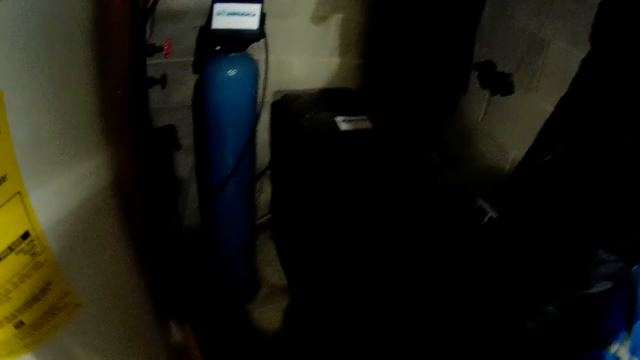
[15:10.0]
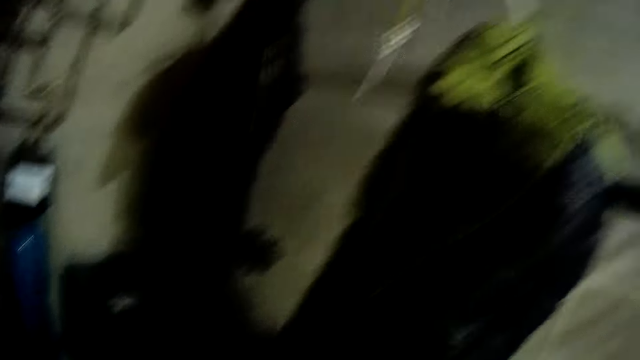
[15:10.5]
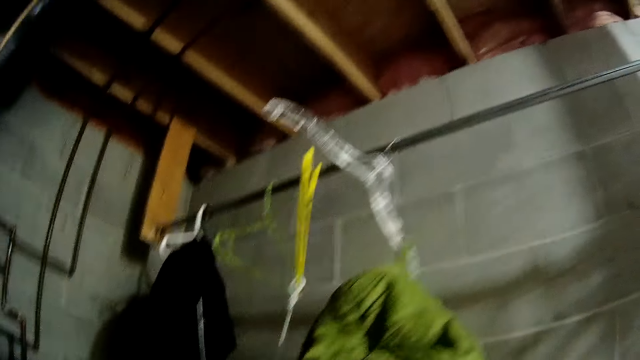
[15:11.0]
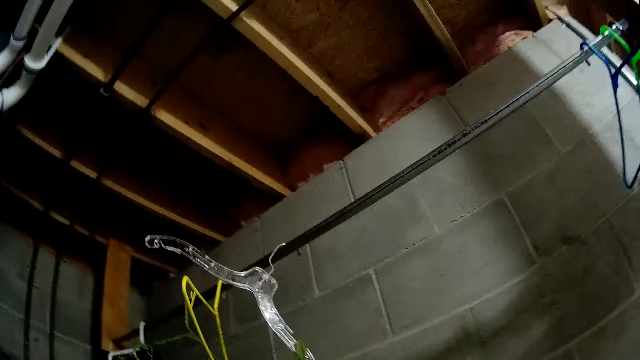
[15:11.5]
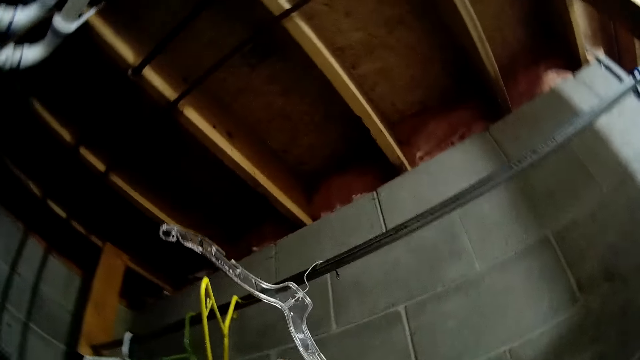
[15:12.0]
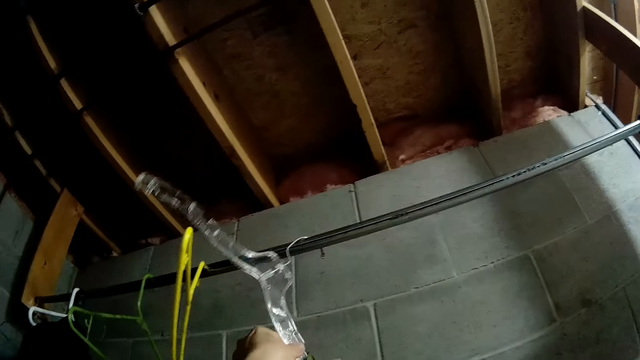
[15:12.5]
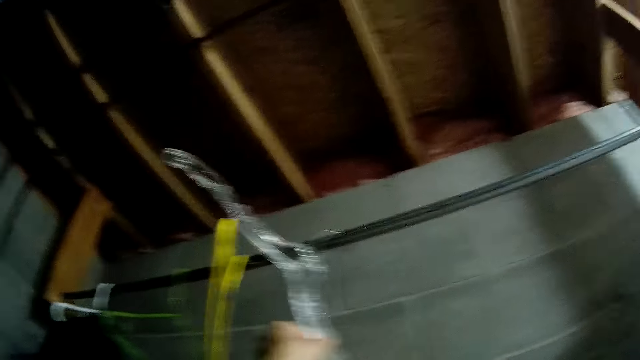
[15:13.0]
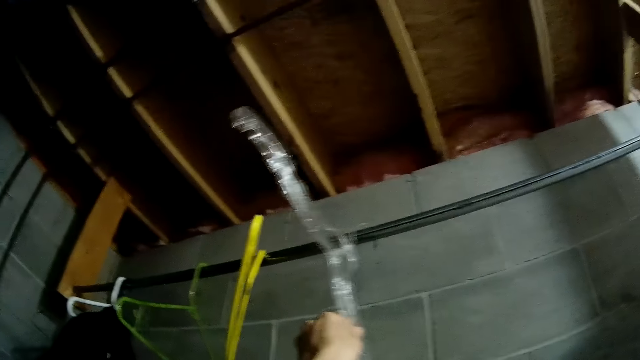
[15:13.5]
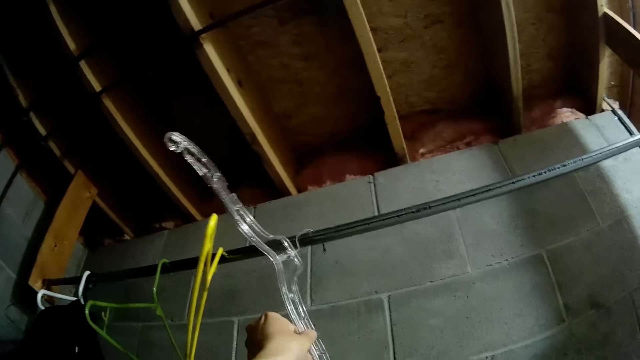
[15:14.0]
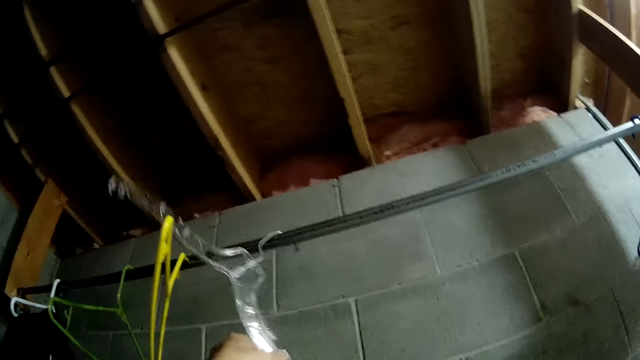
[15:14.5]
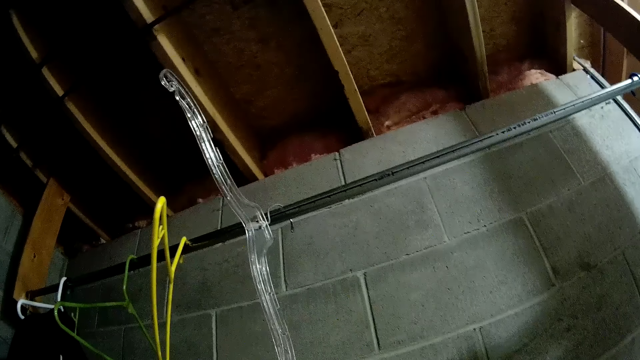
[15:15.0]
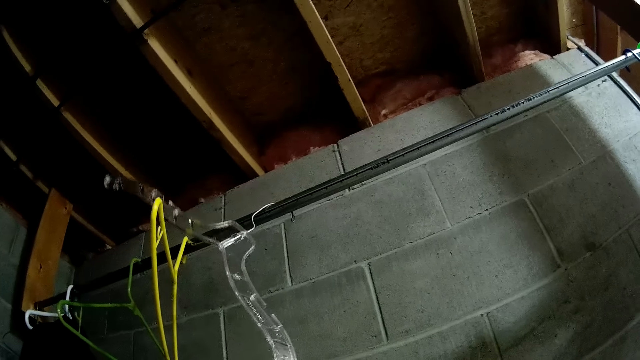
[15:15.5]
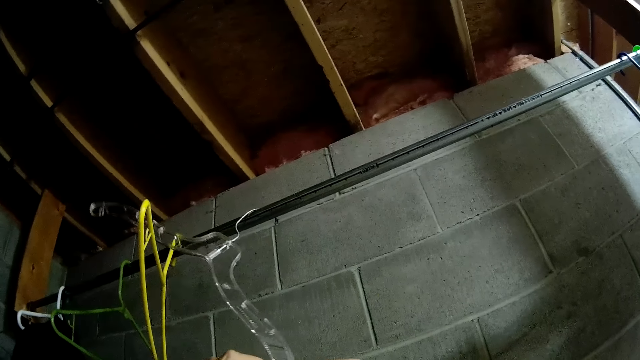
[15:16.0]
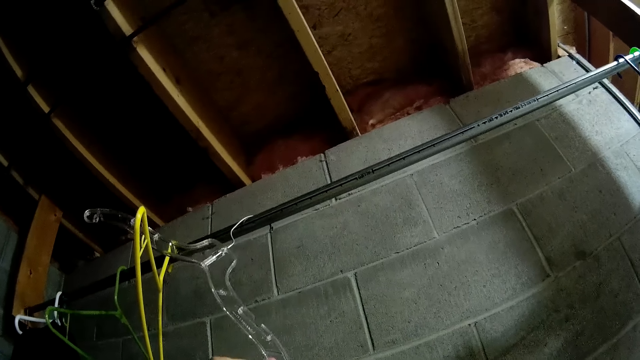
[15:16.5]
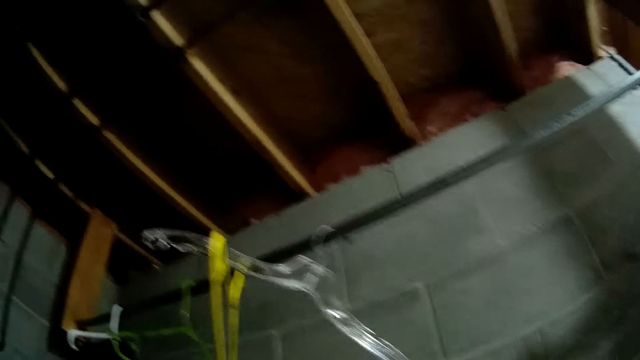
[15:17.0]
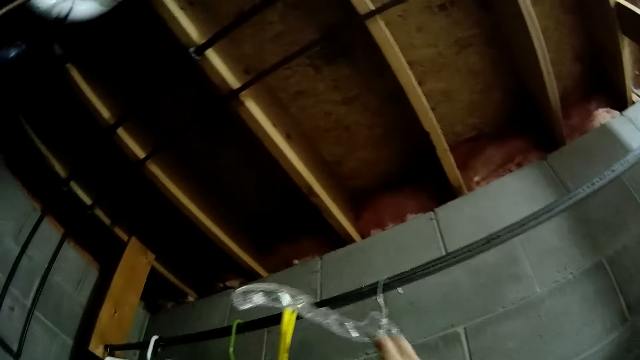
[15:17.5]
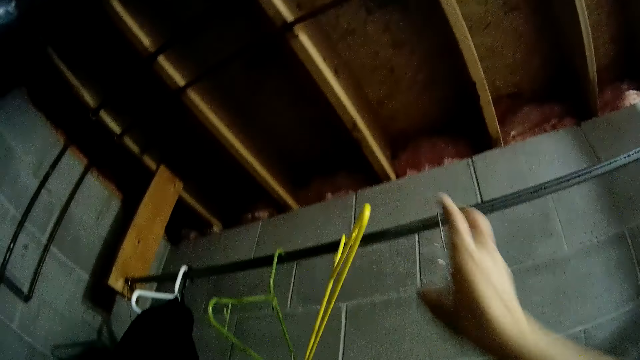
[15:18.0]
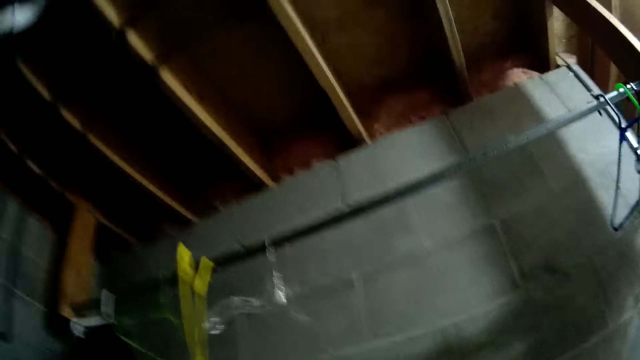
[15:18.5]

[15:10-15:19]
The camera wearer picks the cloth from the hanger.

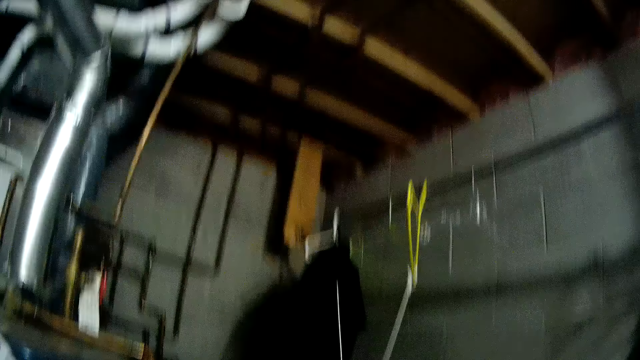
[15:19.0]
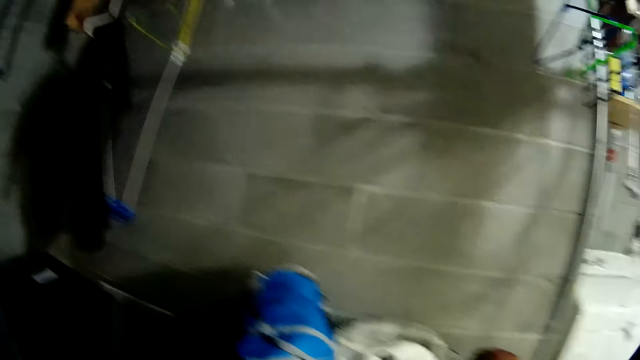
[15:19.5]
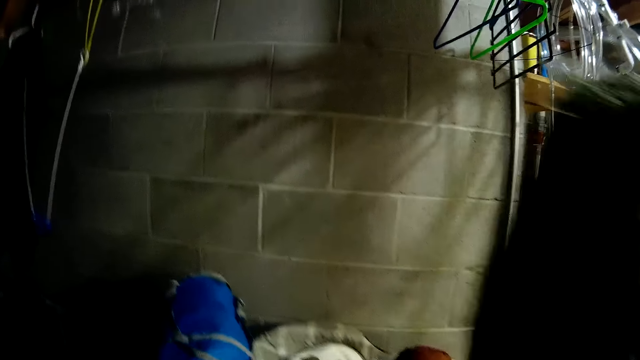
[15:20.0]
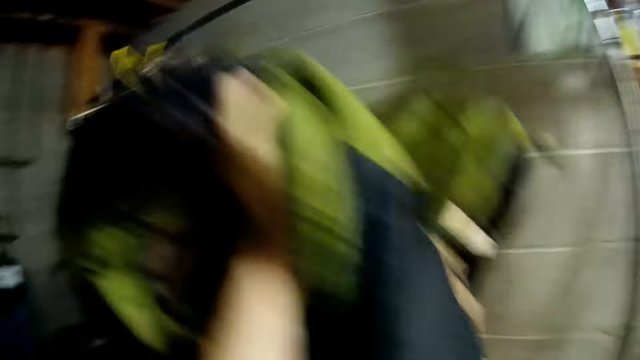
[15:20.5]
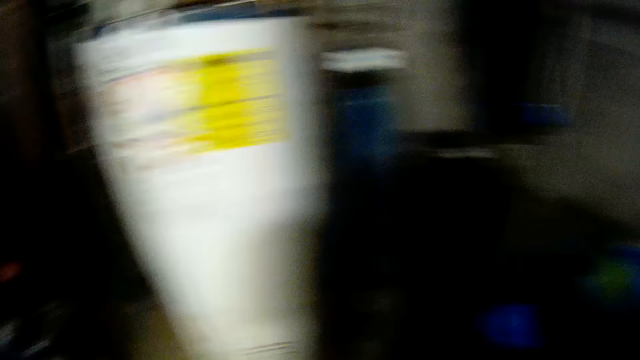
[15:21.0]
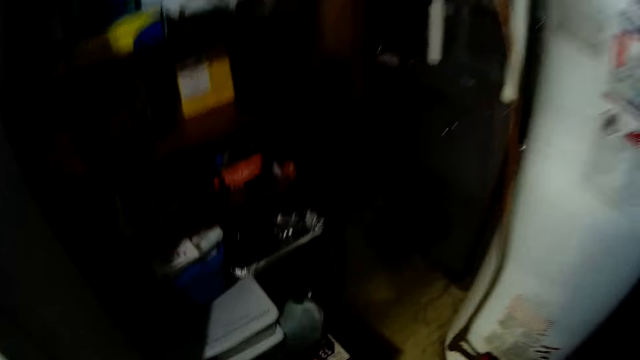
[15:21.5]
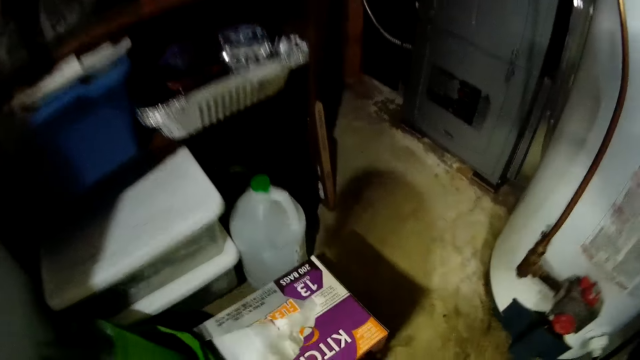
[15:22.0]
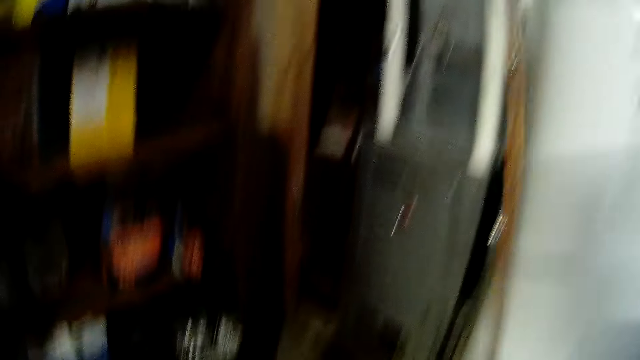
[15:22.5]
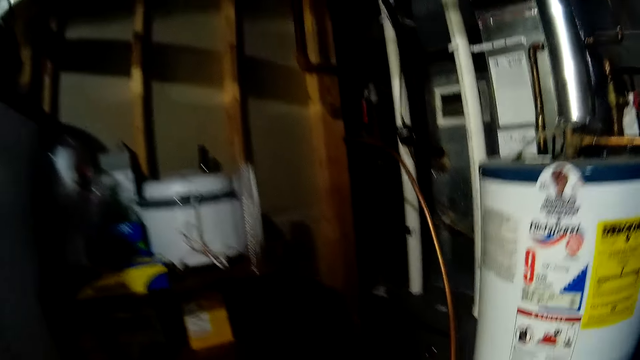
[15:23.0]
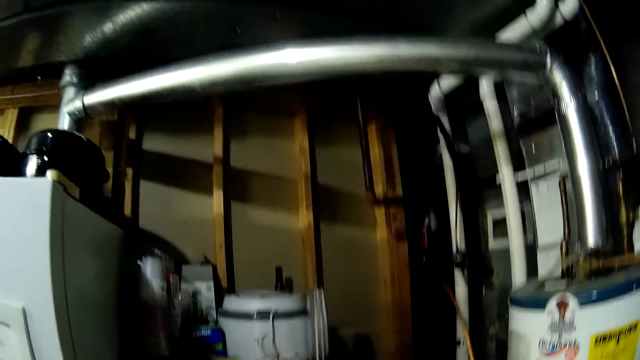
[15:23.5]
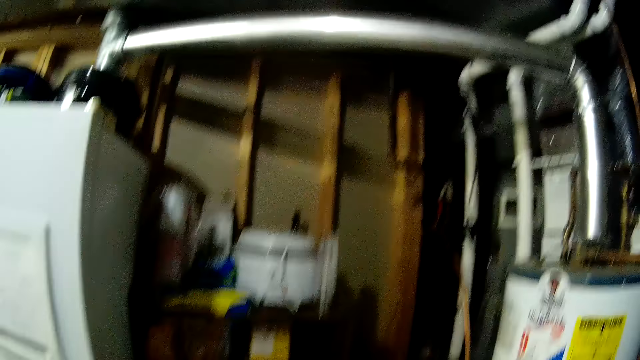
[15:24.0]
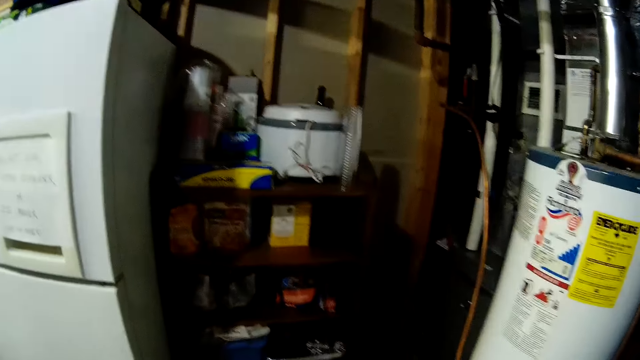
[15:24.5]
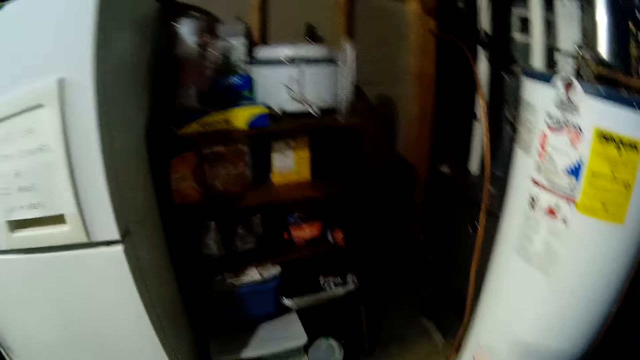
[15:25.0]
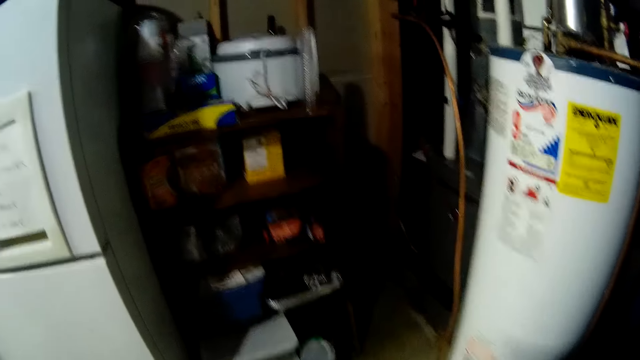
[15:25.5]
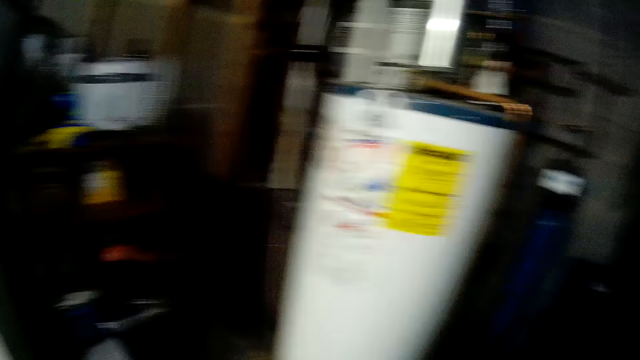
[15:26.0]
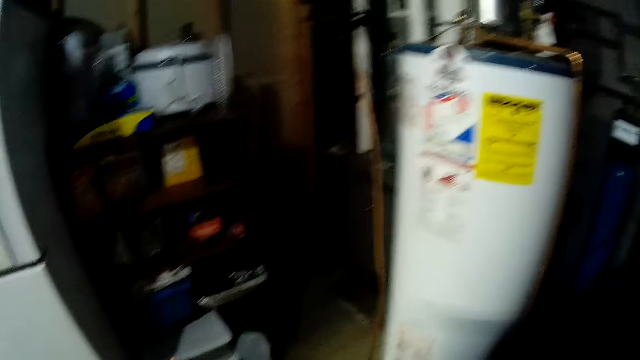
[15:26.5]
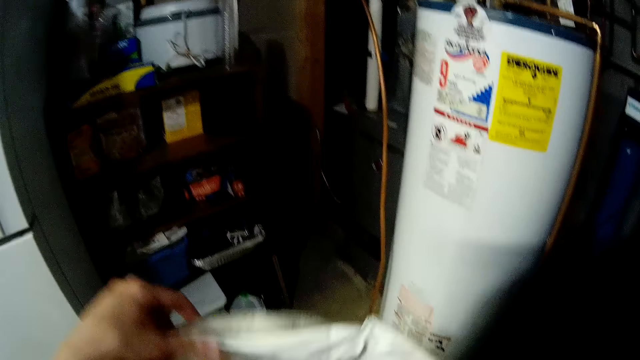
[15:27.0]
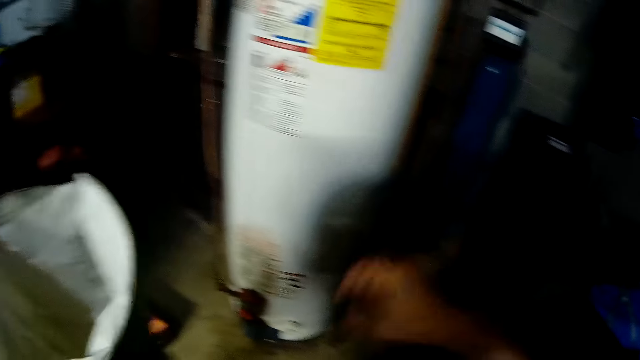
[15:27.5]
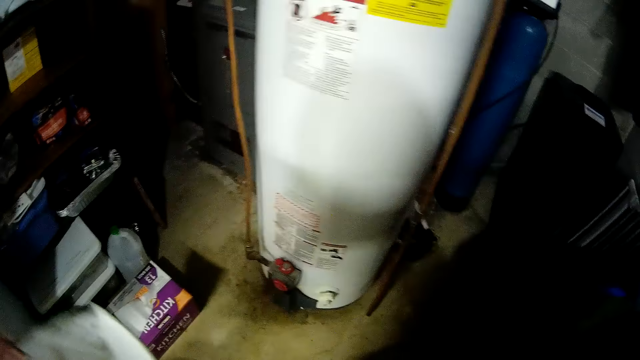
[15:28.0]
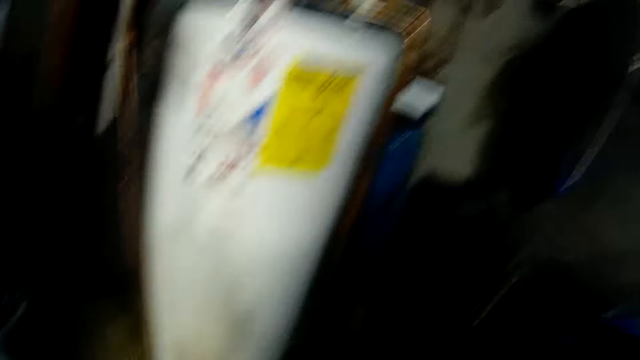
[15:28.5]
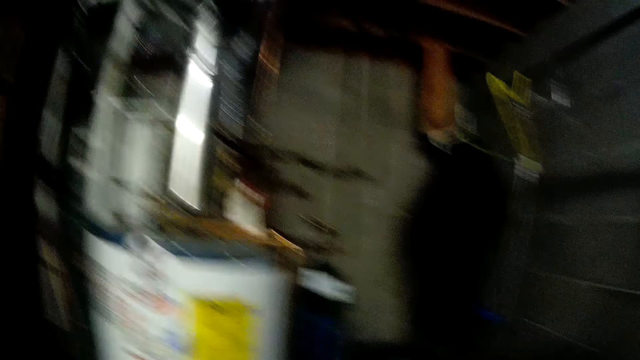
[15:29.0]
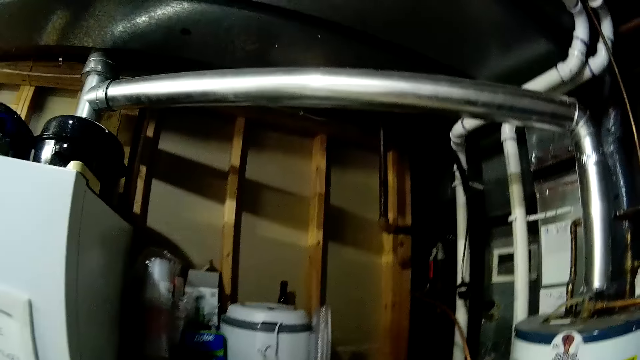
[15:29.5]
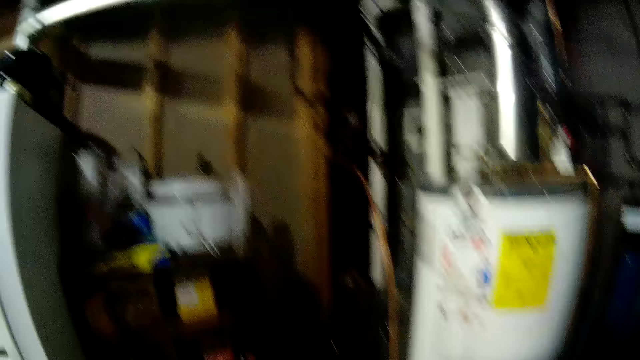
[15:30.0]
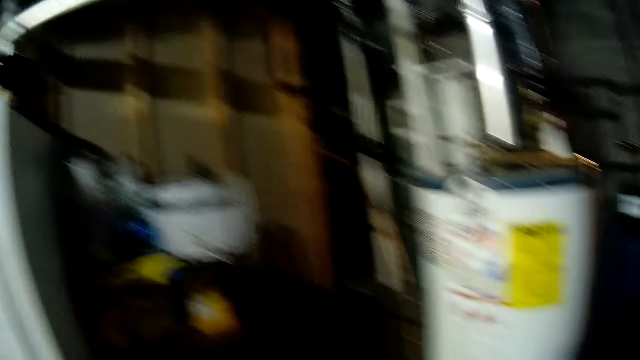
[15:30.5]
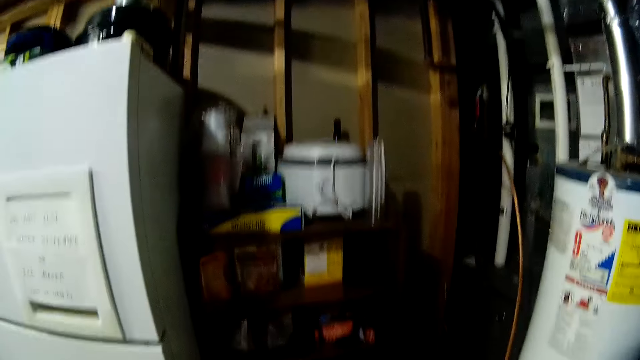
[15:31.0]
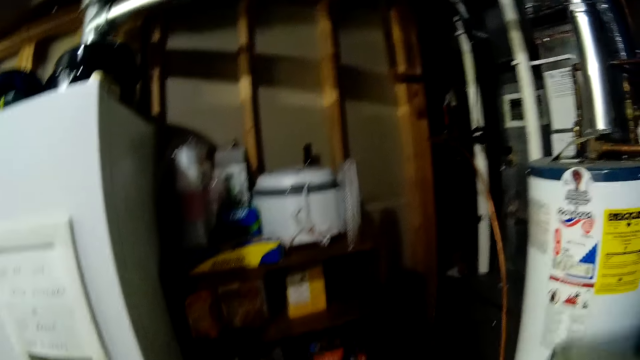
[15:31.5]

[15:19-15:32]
The camera wearer puts the clothes on the table.
